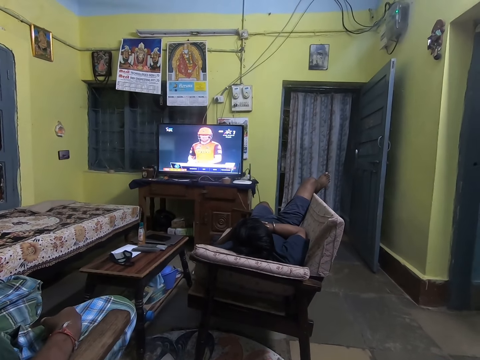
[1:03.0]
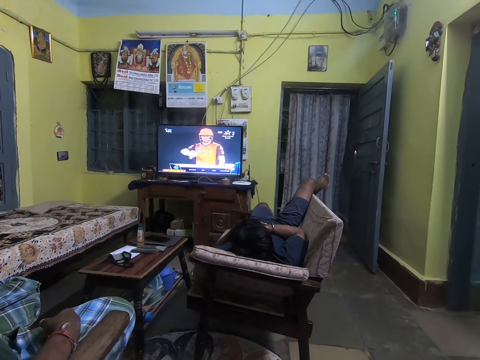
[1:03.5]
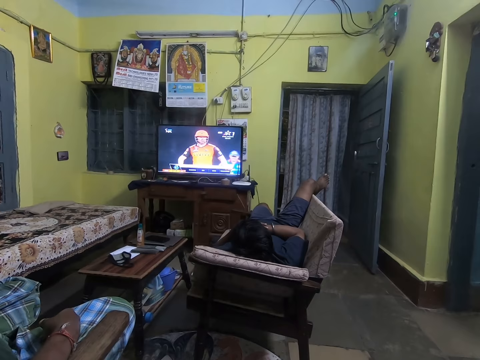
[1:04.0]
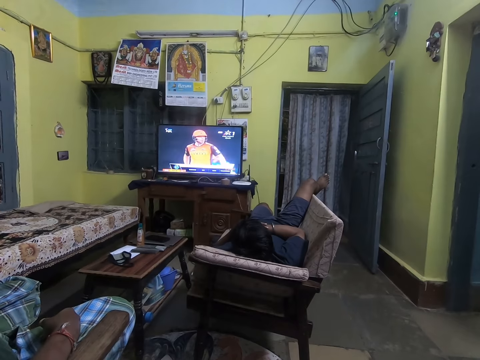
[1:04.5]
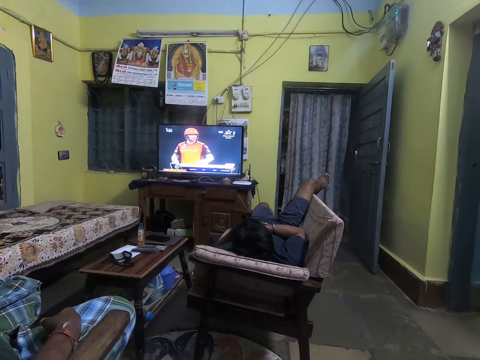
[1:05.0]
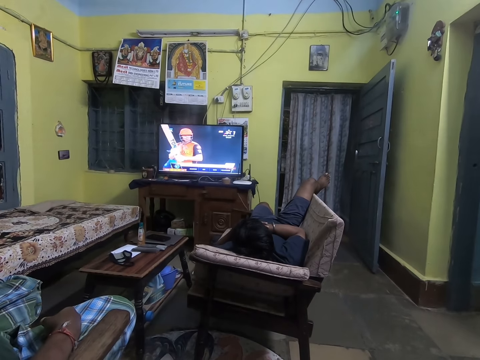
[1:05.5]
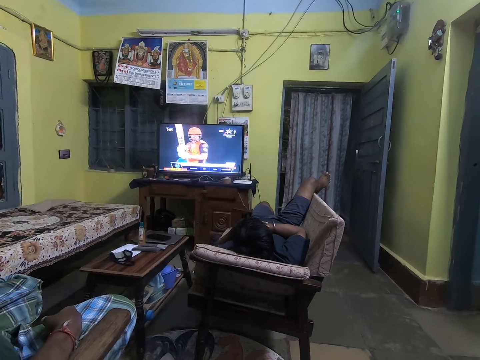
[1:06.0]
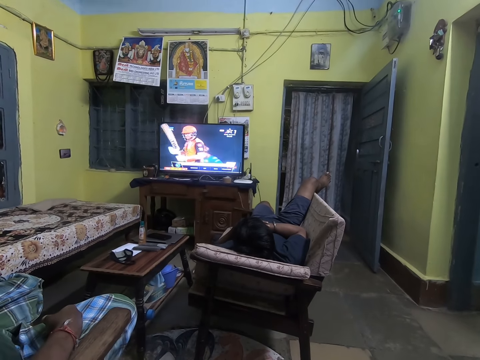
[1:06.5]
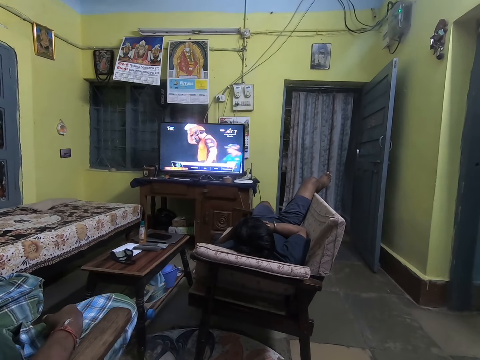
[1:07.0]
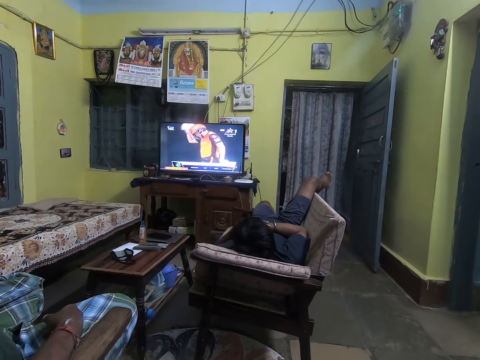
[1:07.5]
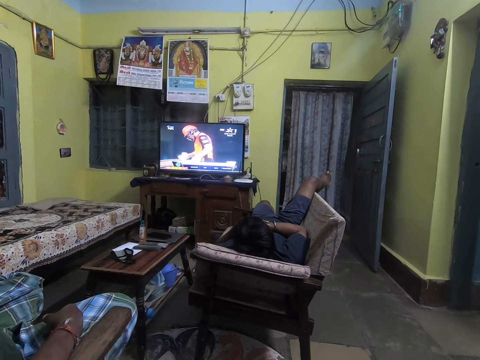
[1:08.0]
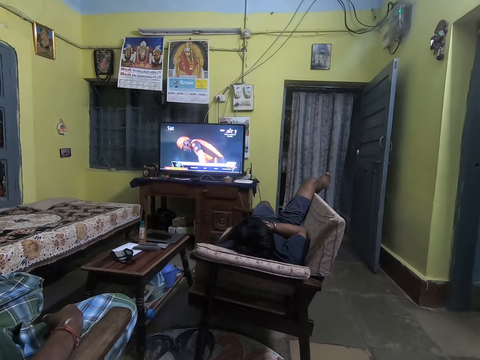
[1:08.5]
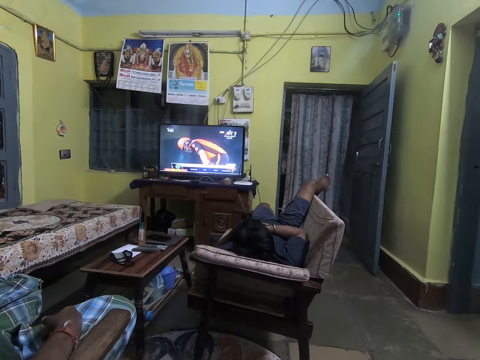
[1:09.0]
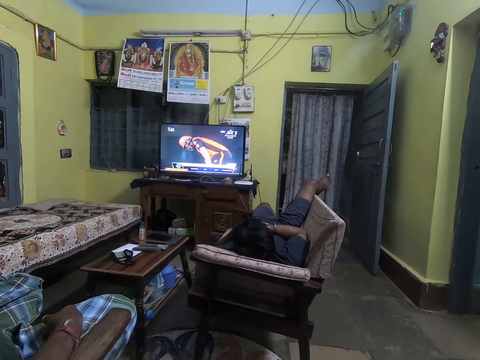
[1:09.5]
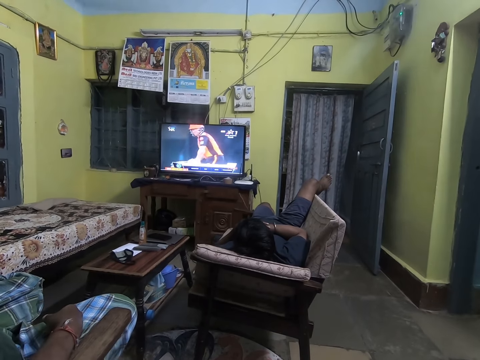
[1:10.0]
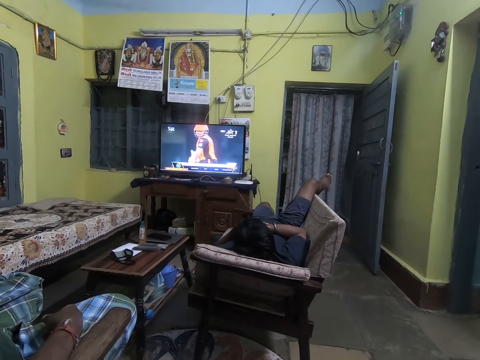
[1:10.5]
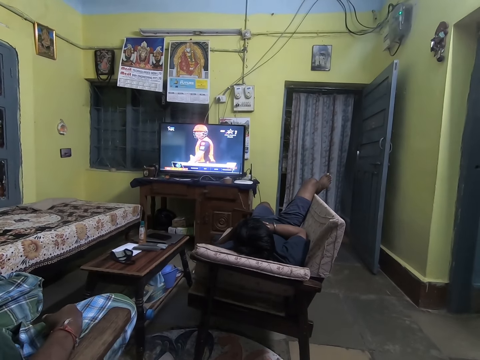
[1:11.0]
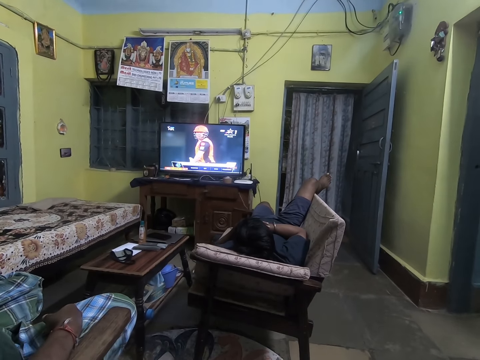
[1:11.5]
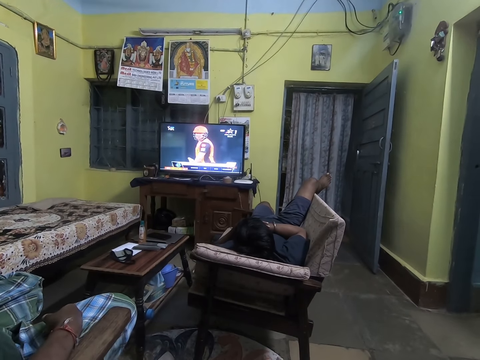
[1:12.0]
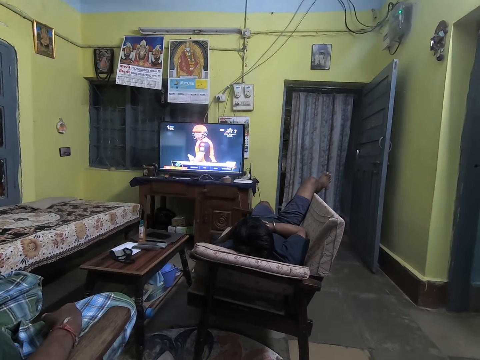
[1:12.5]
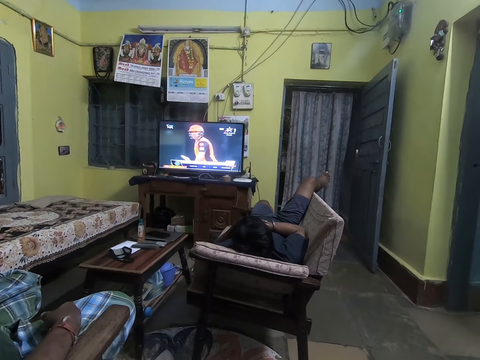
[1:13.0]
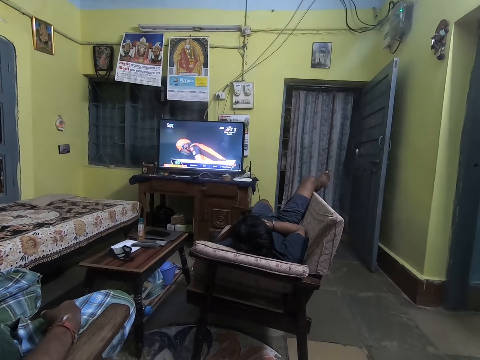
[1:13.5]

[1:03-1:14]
The camera wearer looks around. They watch television.

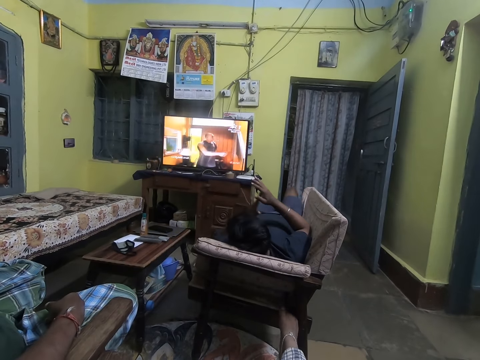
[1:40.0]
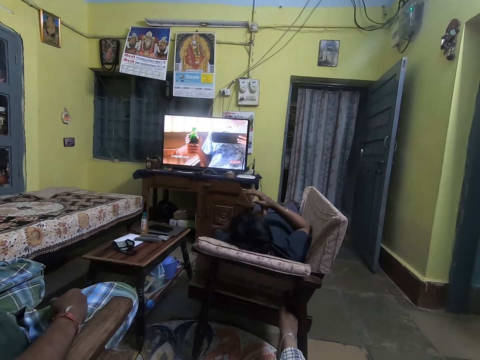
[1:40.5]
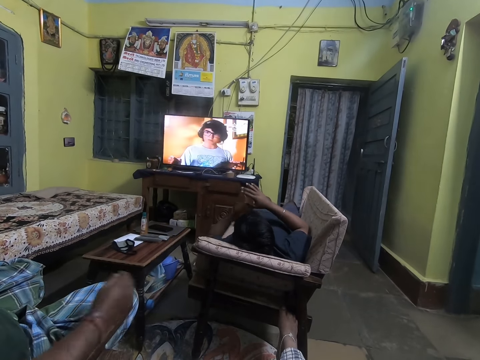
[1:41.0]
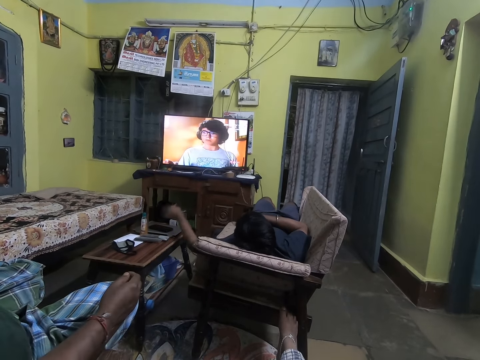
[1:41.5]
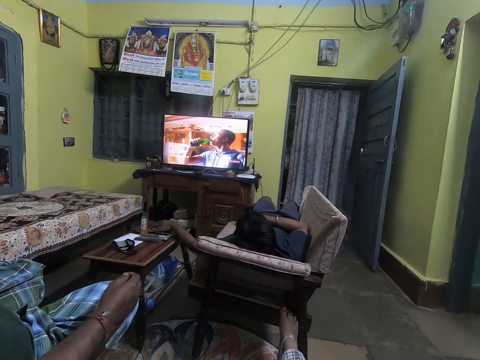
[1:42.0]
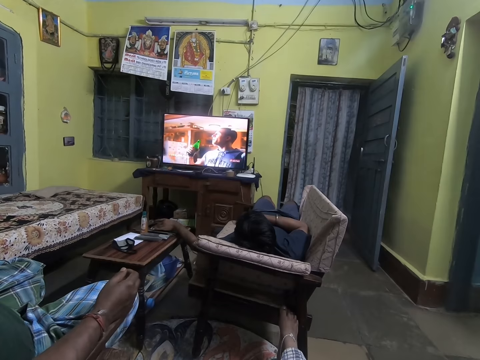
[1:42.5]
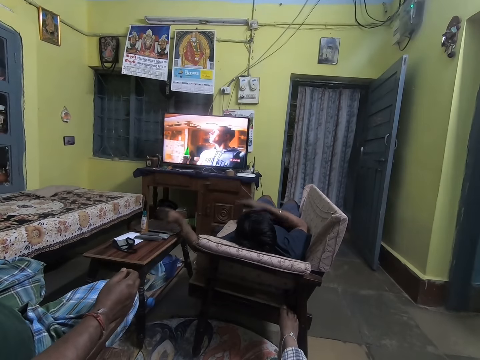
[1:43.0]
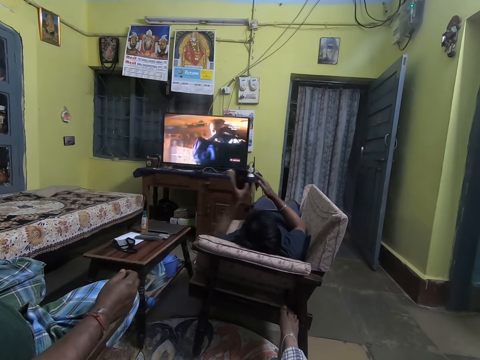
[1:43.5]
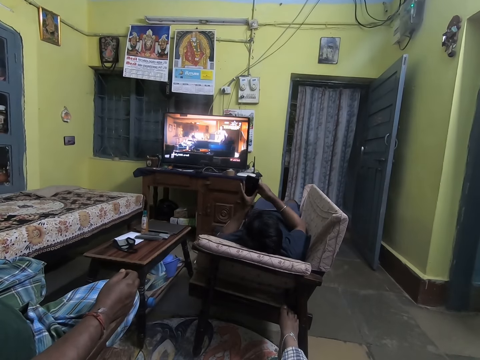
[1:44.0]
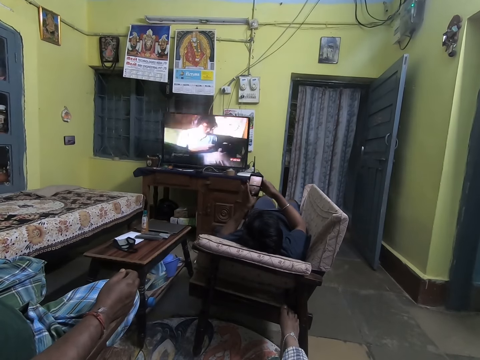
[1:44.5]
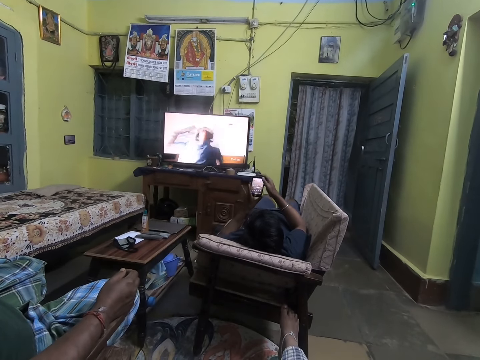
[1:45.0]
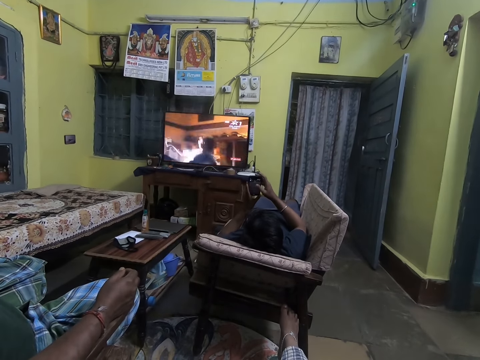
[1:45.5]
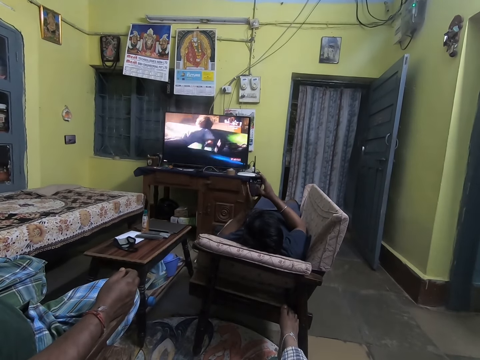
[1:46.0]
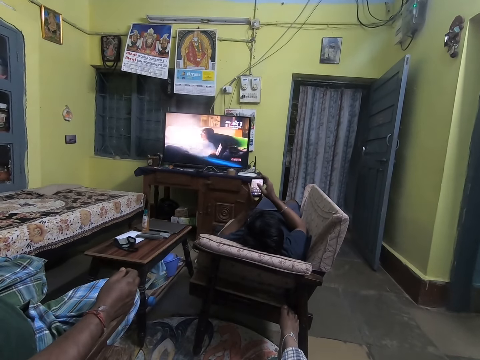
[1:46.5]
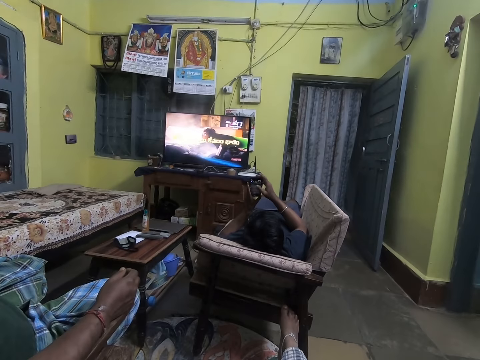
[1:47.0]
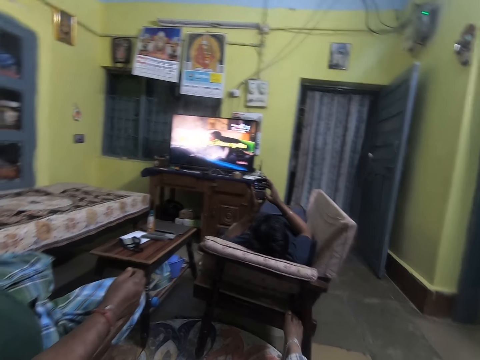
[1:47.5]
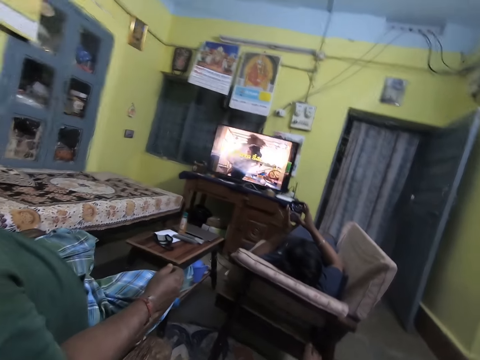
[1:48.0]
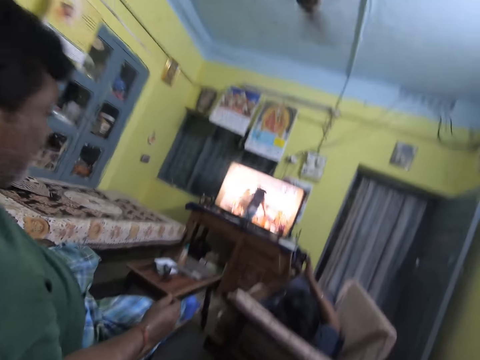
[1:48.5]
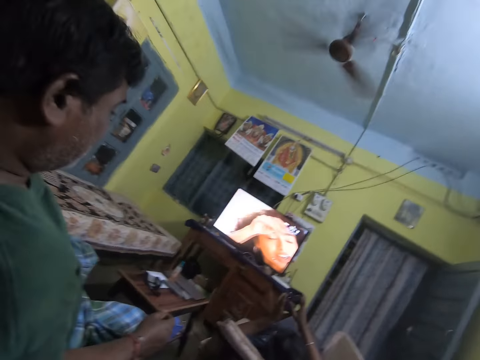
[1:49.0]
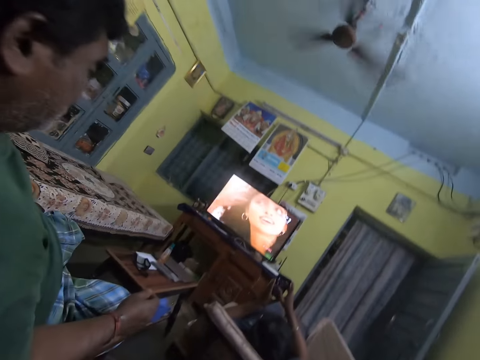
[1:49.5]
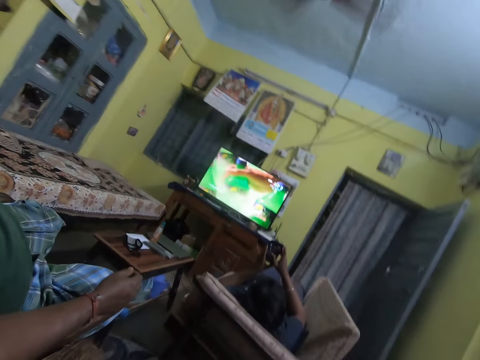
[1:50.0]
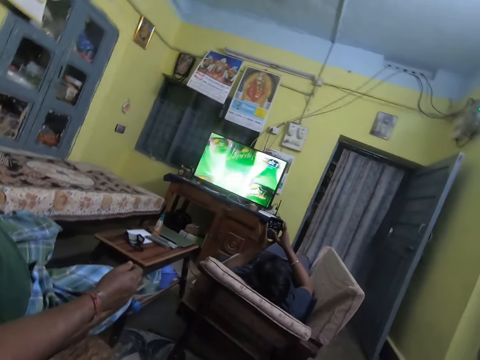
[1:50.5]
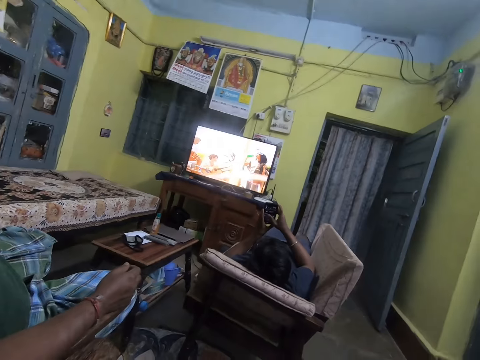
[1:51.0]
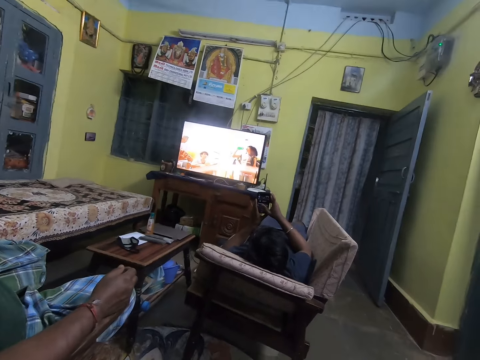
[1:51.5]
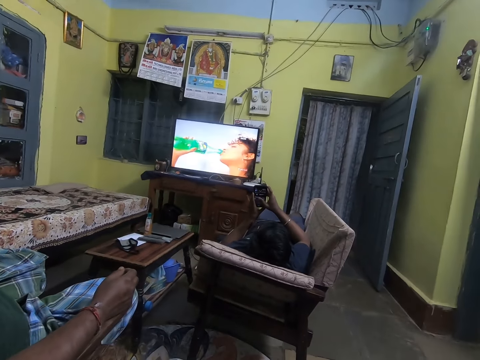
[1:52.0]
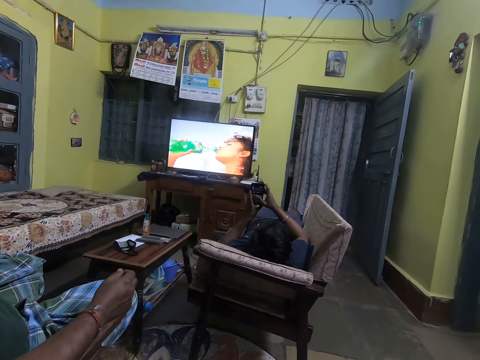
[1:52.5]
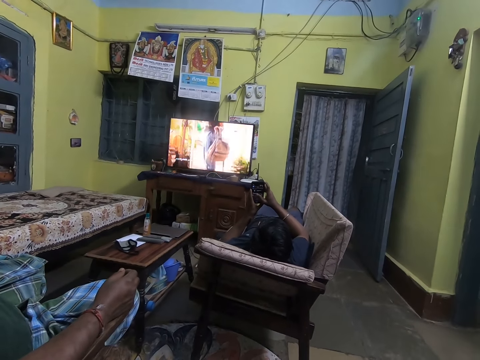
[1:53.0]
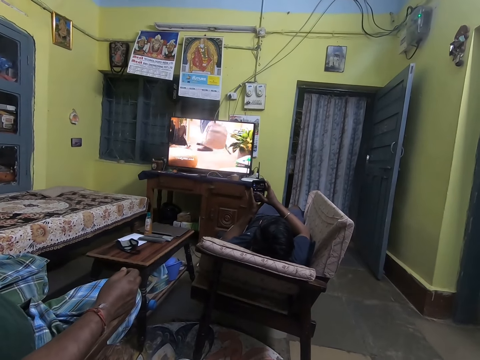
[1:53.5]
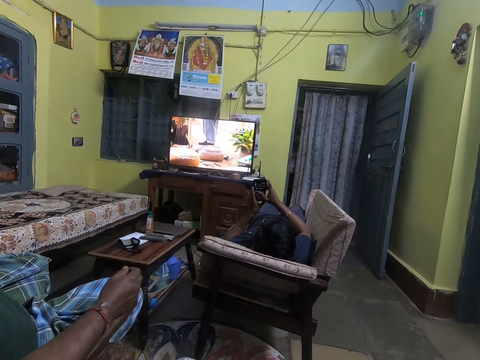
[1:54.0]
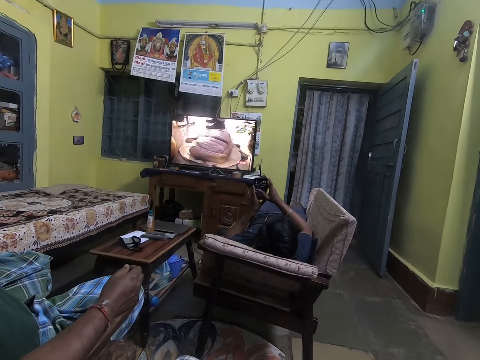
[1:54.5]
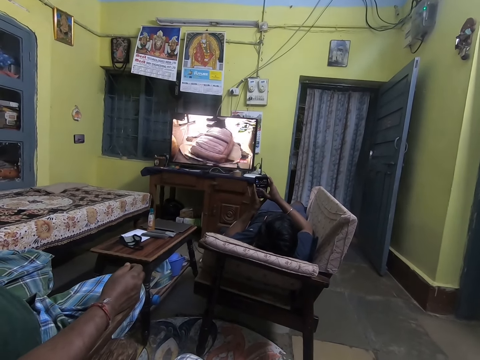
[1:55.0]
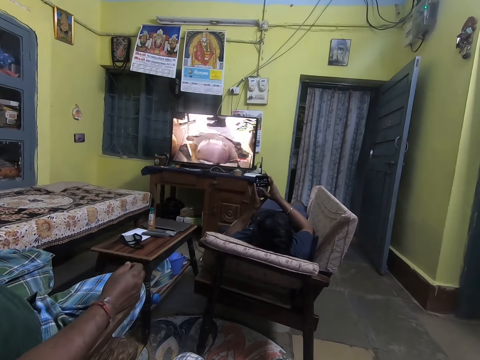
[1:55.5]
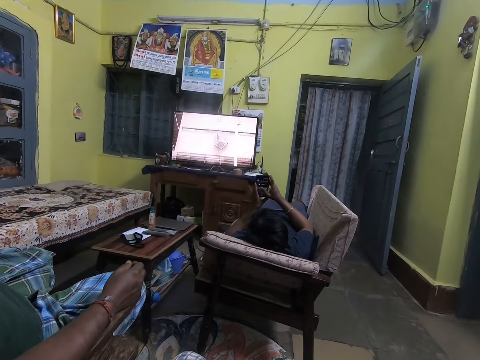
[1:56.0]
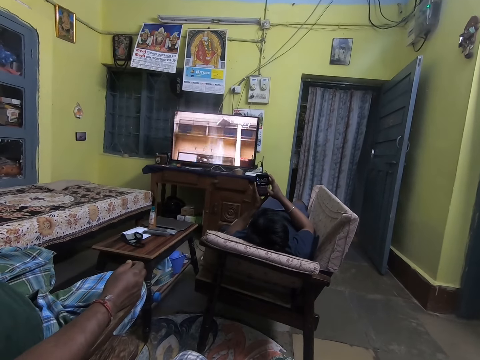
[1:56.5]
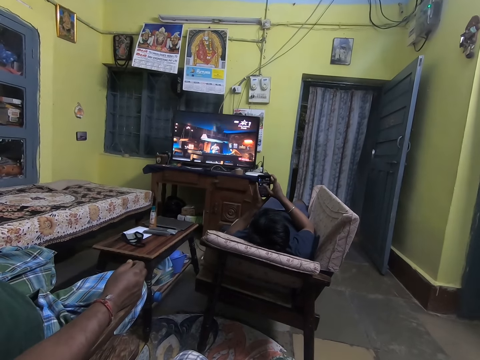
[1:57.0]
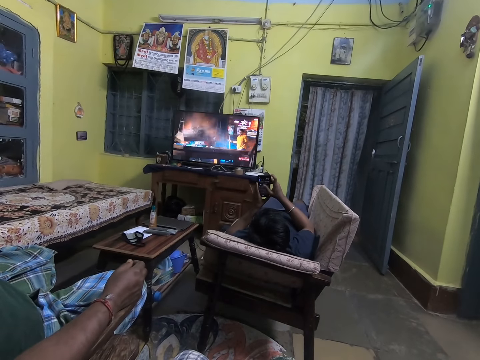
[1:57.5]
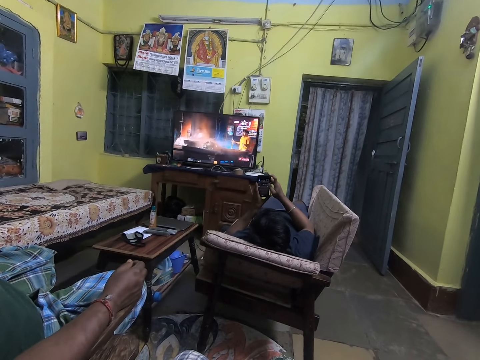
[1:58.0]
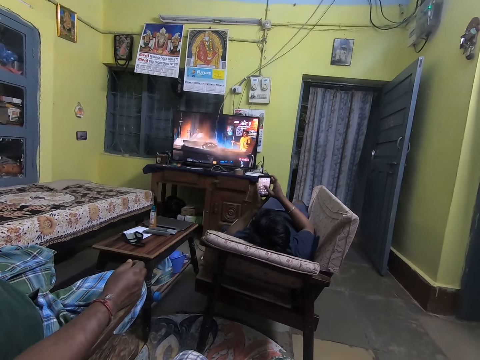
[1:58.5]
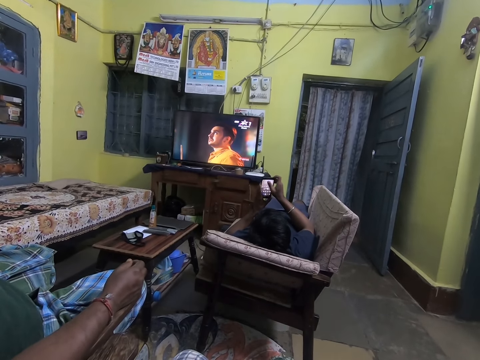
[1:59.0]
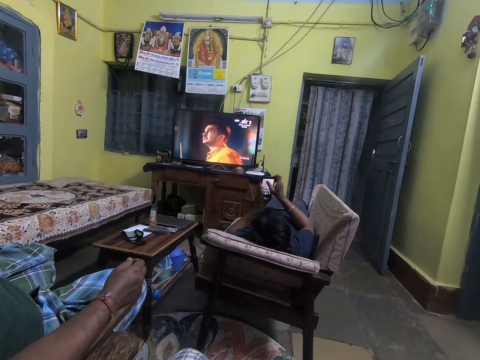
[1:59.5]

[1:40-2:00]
A man picks up a phone. He uses the phone. The camera wearer looks aside. They watch television.
